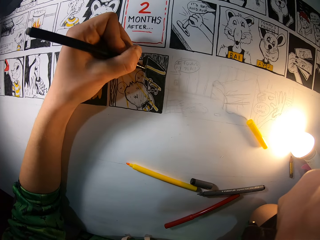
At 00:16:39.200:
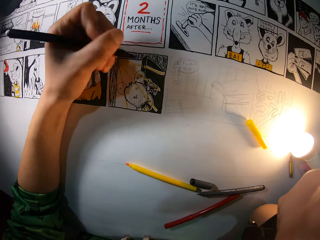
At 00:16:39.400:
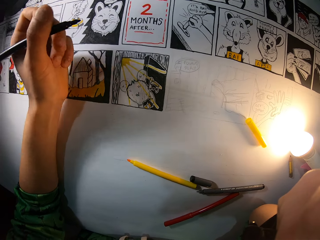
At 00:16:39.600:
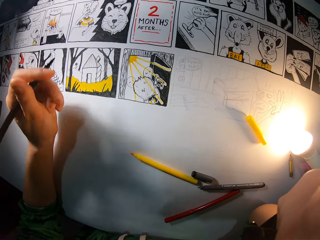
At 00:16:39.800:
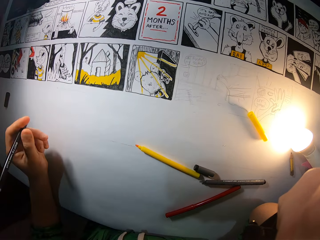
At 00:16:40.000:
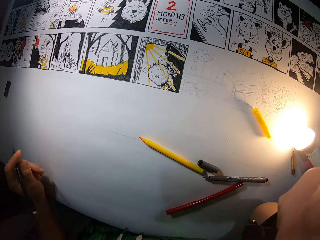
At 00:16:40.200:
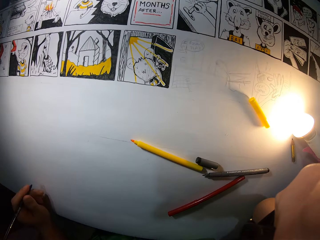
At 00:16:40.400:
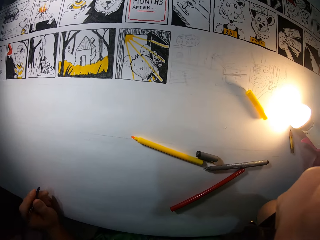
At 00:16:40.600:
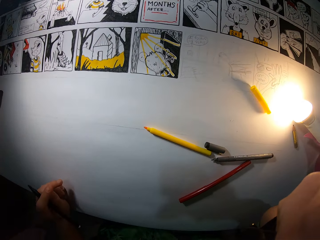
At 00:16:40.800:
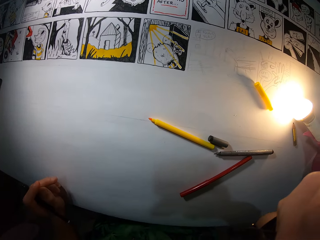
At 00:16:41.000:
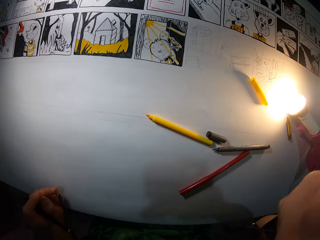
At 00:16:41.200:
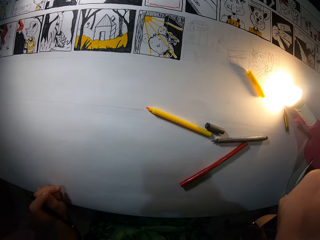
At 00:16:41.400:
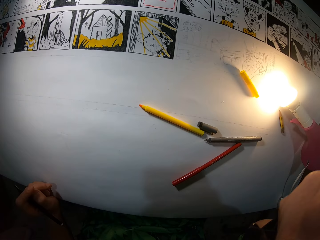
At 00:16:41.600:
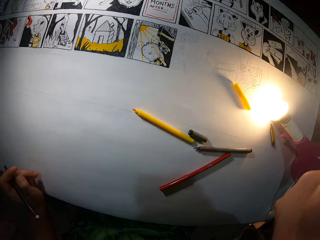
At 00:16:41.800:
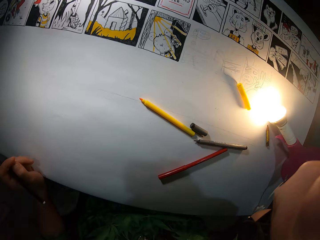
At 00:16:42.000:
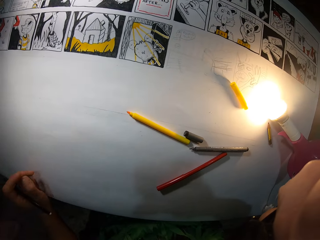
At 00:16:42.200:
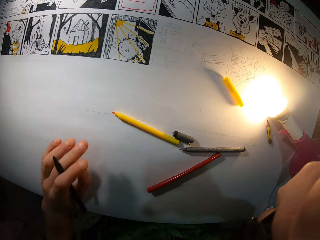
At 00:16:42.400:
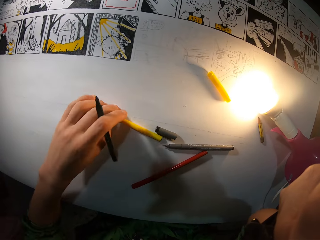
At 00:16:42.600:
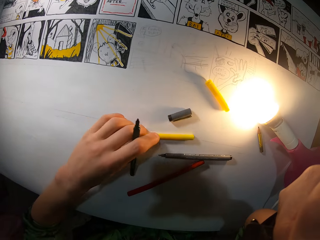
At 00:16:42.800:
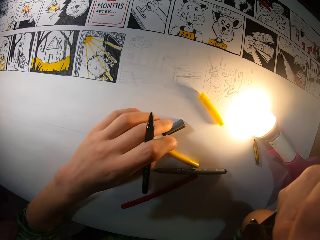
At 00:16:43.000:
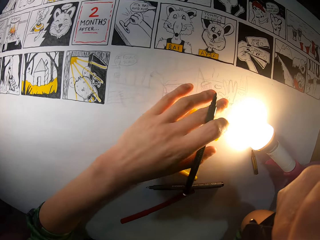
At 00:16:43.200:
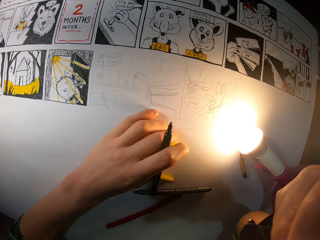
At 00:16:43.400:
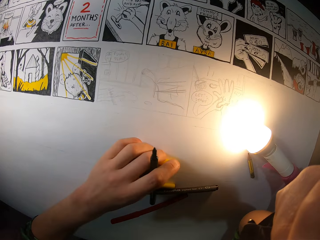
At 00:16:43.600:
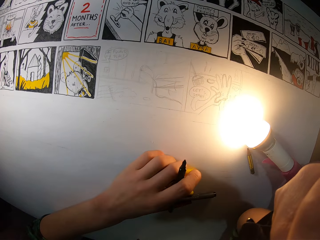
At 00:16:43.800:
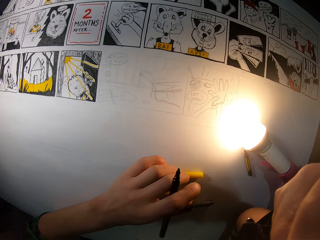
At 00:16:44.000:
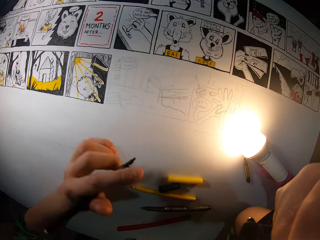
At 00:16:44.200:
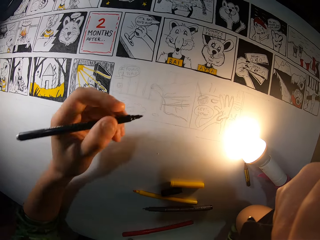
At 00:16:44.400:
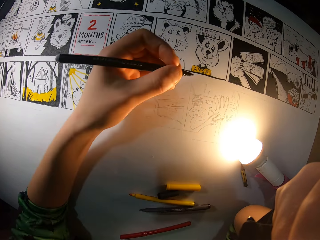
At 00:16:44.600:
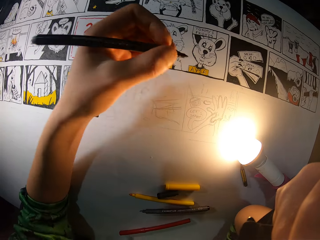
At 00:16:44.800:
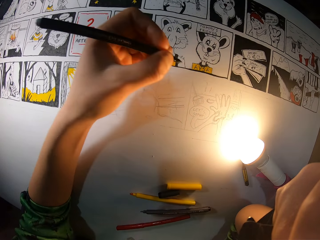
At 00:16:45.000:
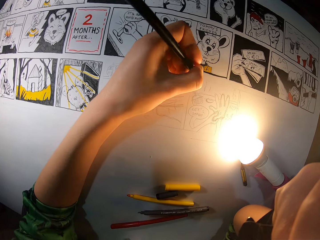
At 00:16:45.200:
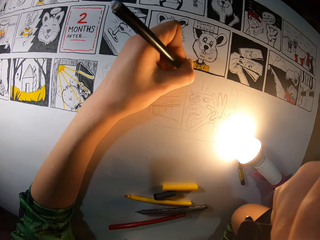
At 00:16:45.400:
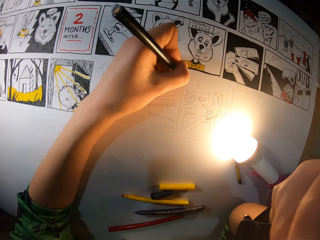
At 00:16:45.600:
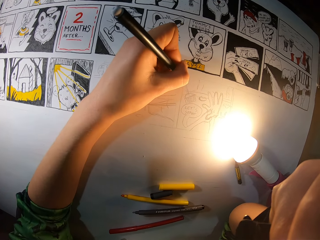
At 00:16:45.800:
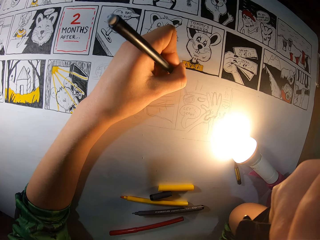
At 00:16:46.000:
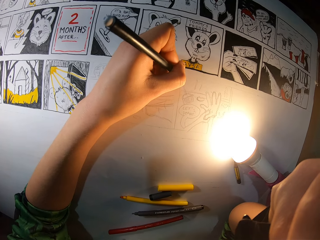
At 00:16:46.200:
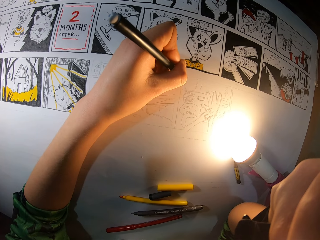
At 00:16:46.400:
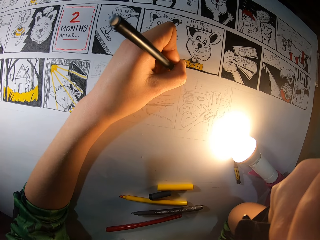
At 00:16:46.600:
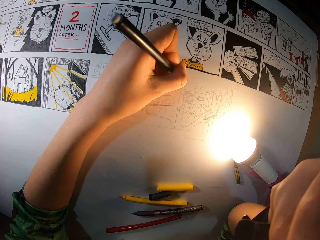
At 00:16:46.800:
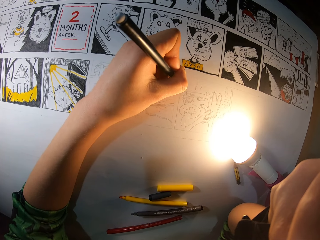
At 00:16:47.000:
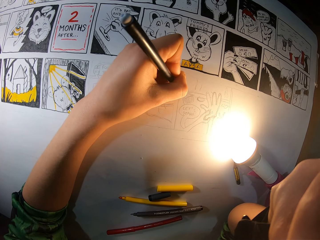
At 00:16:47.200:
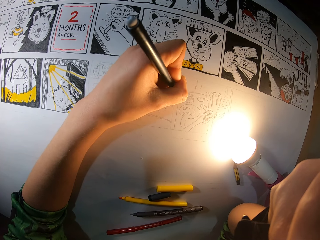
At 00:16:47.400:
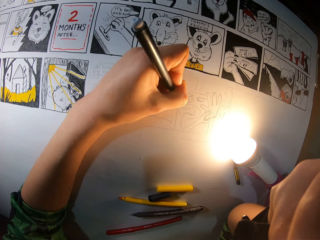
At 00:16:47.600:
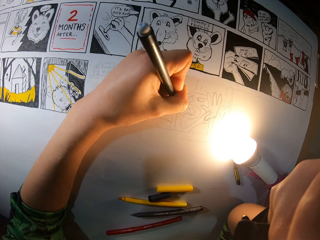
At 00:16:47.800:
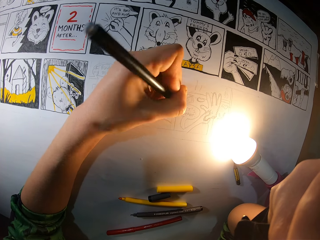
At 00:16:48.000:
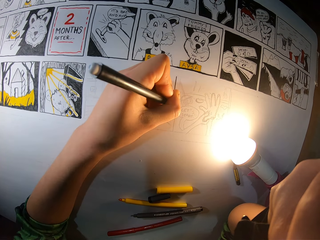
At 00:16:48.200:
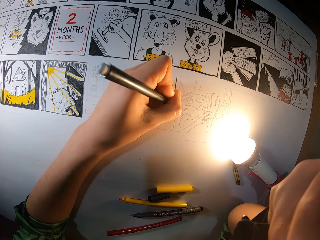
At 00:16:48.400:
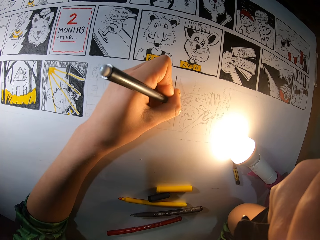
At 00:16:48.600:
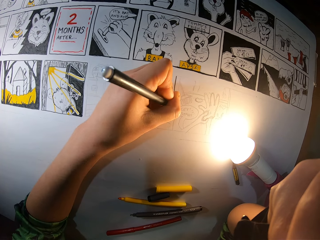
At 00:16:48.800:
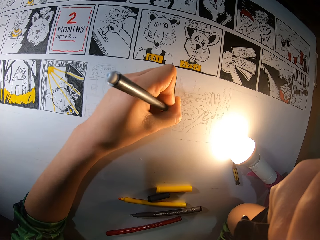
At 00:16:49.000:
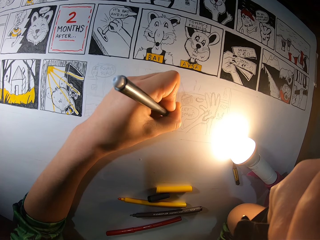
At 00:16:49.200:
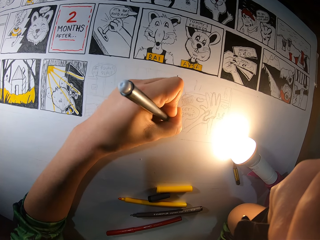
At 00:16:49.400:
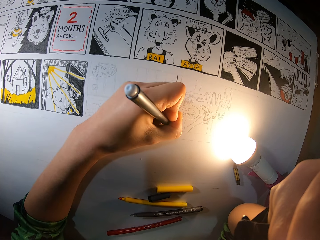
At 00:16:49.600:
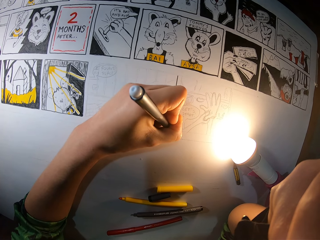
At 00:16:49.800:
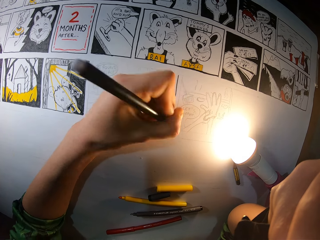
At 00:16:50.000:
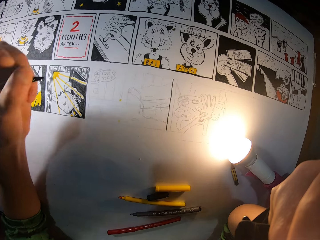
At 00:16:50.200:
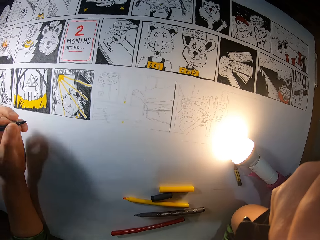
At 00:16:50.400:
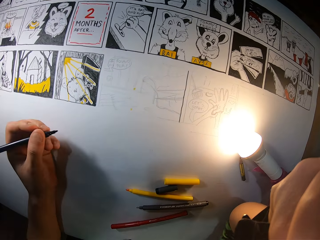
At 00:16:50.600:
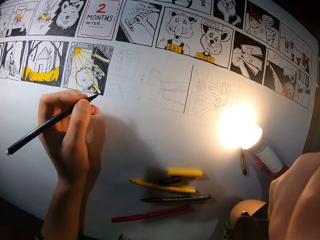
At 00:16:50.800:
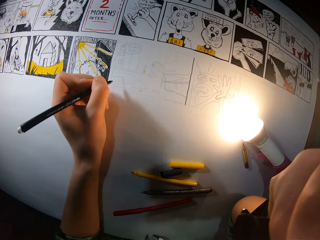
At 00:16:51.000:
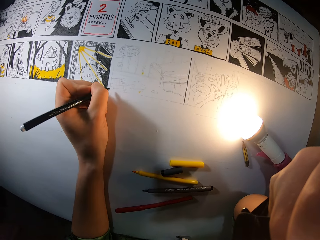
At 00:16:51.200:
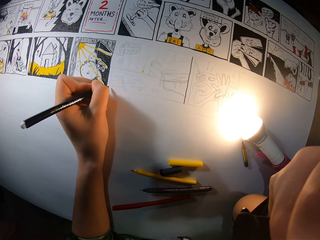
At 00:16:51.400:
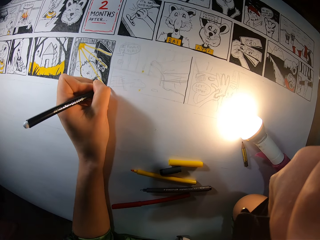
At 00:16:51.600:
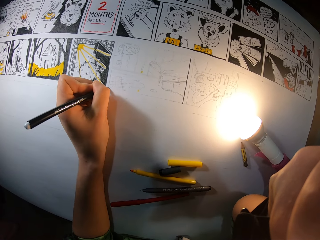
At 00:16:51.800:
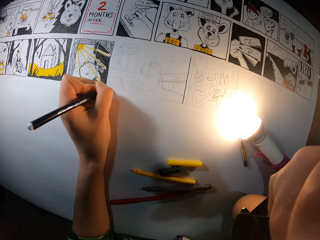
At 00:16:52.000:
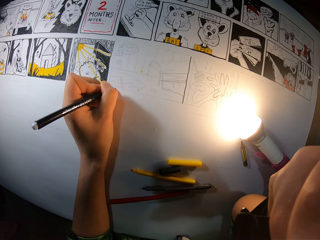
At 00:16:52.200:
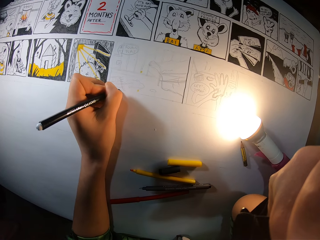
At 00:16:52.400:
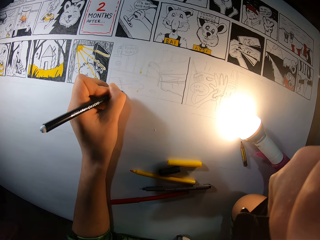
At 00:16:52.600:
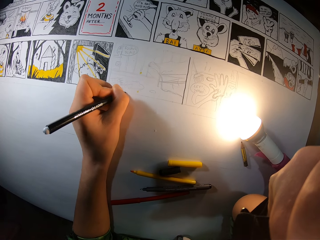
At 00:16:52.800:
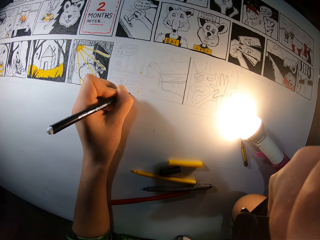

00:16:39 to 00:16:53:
The camera wearer moves the hand to the edge. He places his left hand on the drawing sheet with the black marker pen in his left hand. He moves the yellow marker pen on the drawing sheet with his left hand. He moves the cap of the yellow marker and the black marker pen and some marker pens on the drawing sheet with his left hand. He draws on the drawing sheet with the black marker pen in his left hand. He paints the drawing.

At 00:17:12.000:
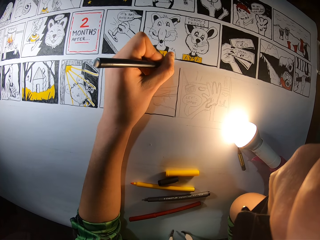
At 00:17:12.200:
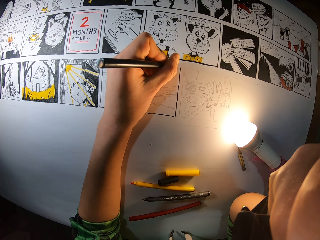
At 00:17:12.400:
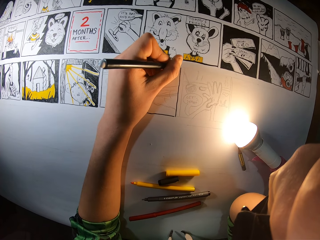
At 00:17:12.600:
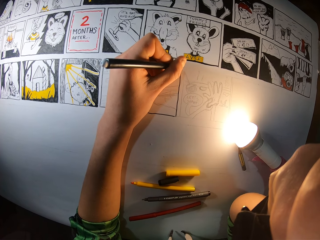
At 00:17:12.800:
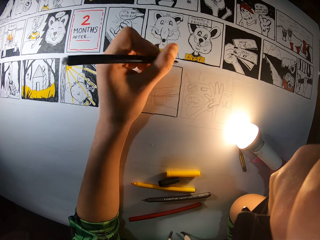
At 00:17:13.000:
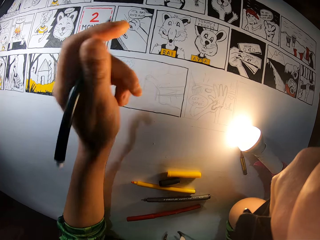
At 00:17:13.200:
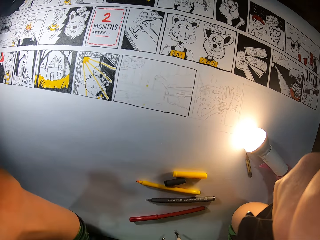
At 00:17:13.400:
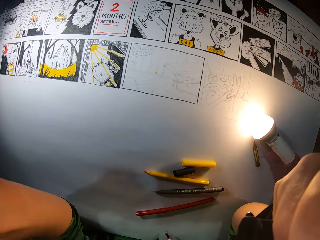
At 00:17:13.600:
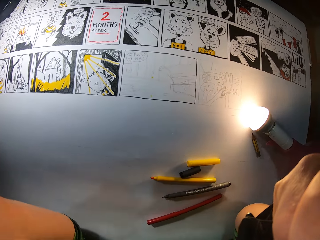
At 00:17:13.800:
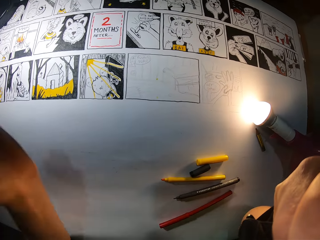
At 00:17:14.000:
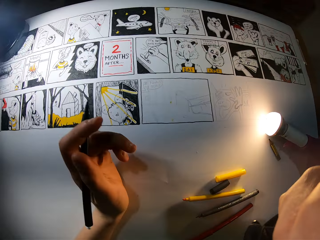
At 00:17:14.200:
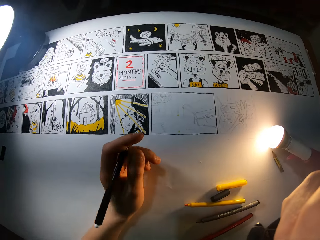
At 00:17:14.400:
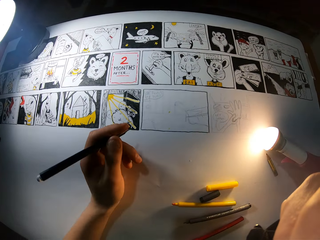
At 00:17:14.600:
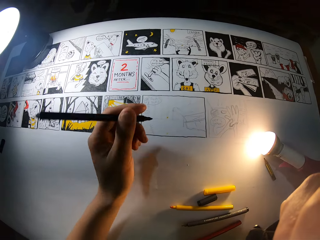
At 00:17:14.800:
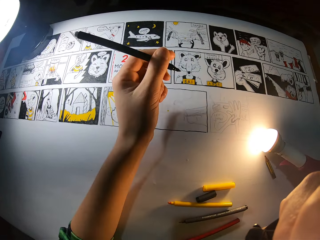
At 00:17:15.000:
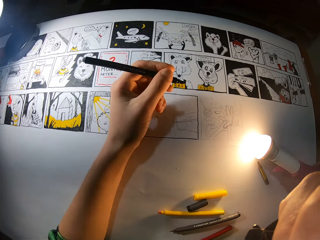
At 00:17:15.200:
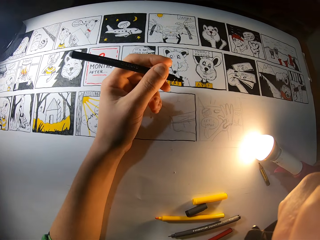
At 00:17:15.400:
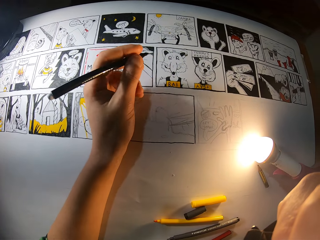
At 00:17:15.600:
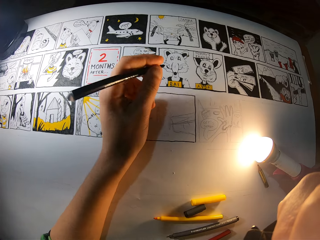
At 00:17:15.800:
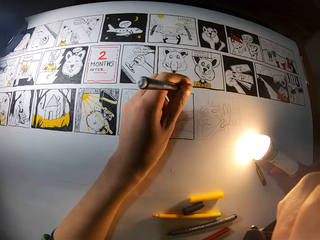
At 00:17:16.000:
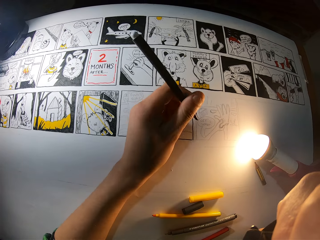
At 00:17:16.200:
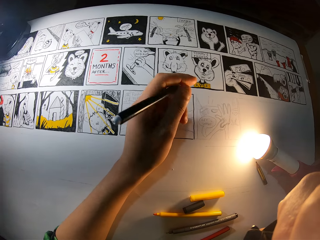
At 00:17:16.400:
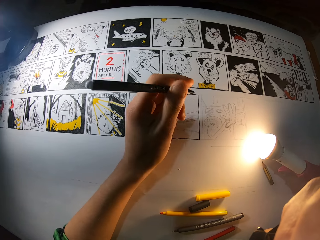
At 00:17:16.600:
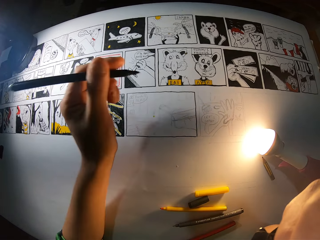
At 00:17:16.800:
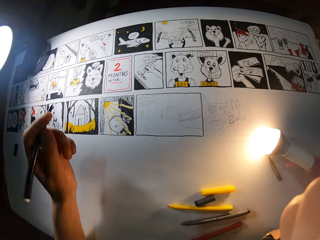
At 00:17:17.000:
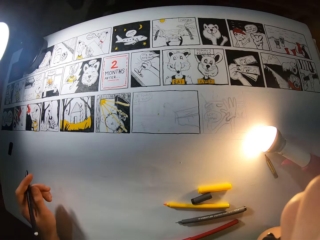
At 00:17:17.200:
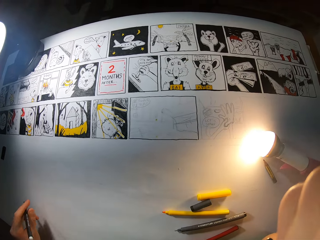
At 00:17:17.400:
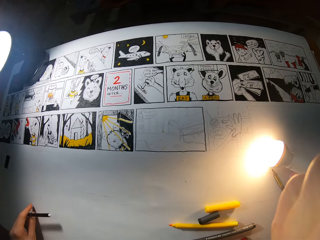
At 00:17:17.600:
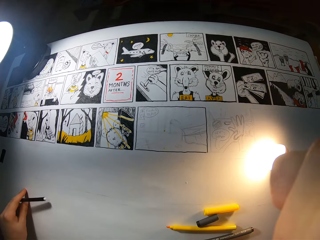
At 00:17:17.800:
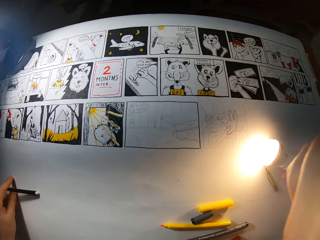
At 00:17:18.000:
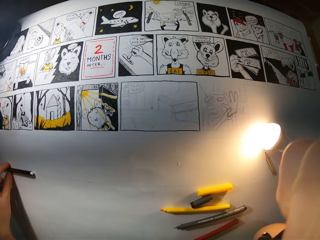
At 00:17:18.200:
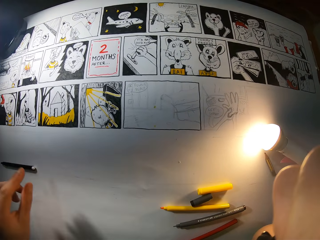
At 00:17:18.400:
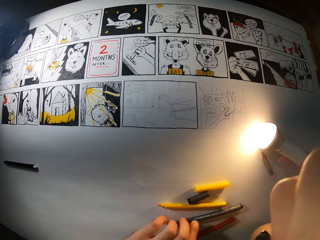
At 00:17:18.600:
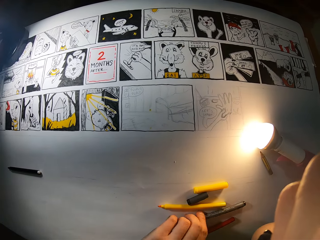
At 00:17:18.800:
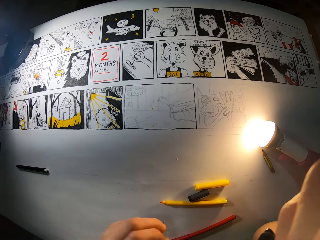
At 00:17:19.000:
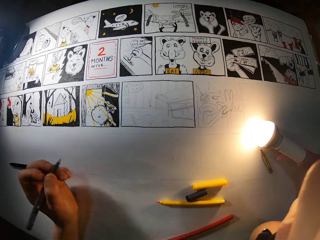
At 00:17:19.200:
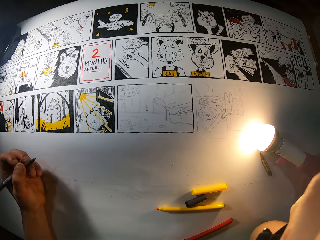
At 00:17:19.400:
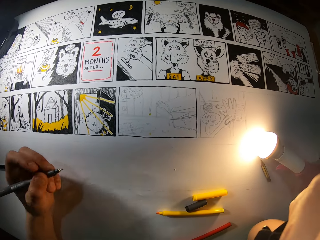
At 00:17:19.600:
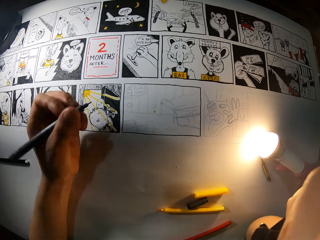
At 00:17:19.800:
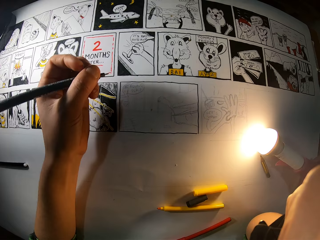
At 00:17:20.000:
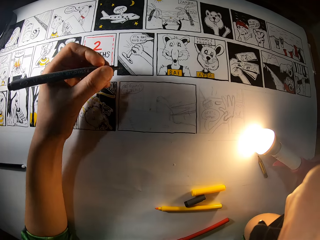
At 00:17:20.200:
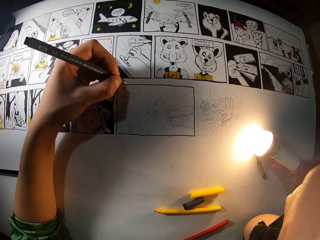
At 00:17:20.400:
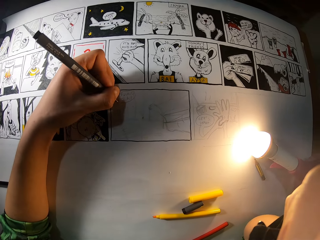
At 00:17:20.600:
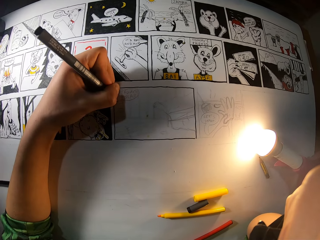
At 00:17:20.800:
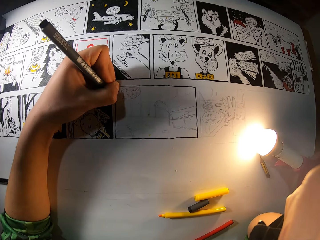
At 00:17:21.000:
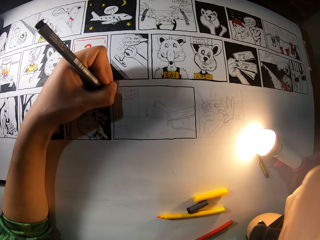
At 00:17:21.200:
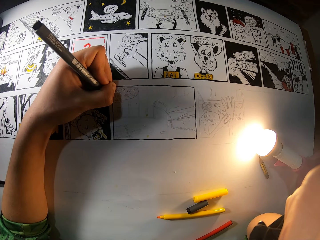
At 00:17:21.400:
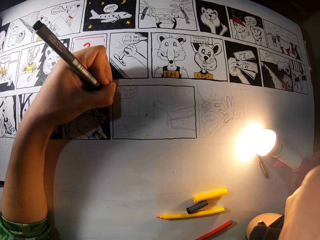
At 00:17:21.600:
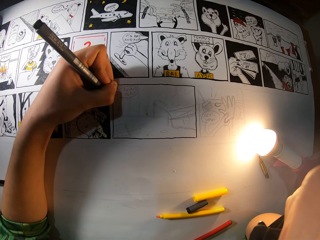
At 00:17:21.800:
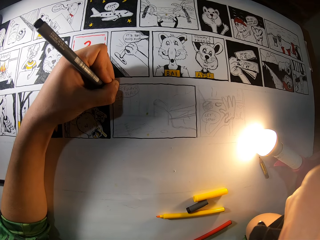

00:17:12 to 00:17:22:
The camera wearer moves the hand to the camera. He moves the hand to the table. He drops the black marker pen on the drawing sheet with his left hand. He picks the black marker pen from the drawing sheet with his left hand. He draws on the drawing sheet with the black marker pen in his left hand. He paints the drawings.
